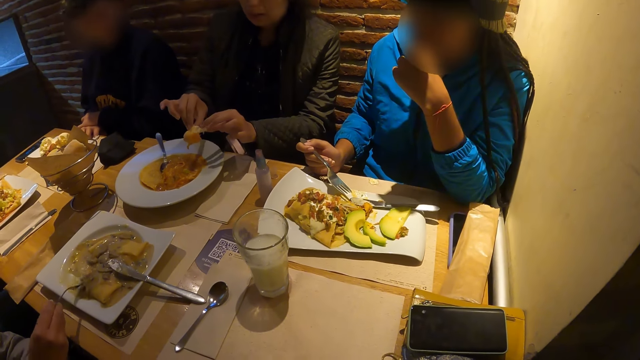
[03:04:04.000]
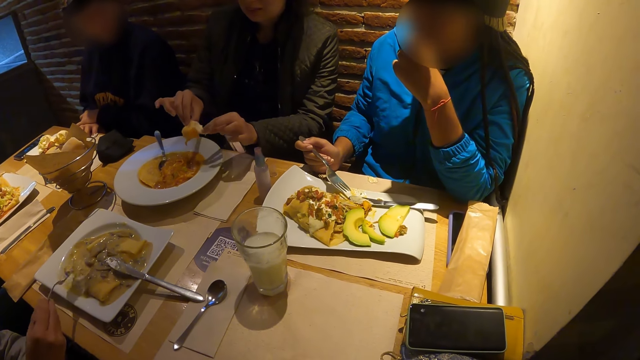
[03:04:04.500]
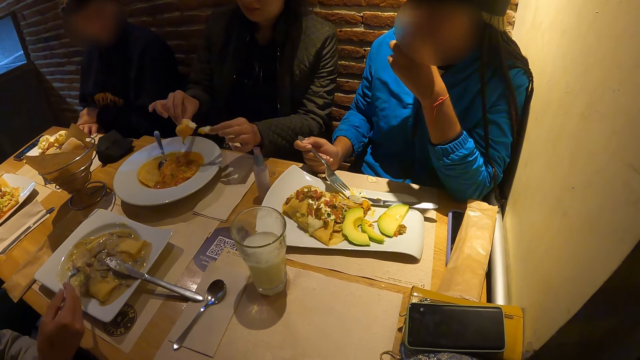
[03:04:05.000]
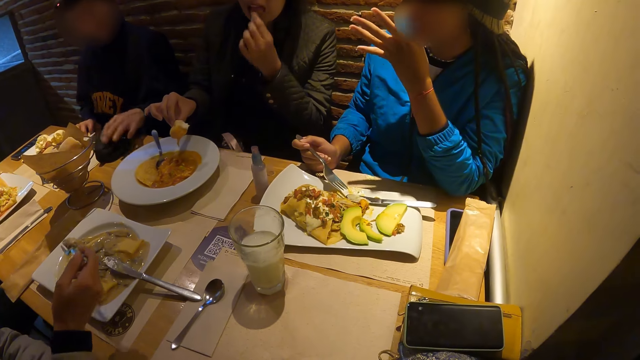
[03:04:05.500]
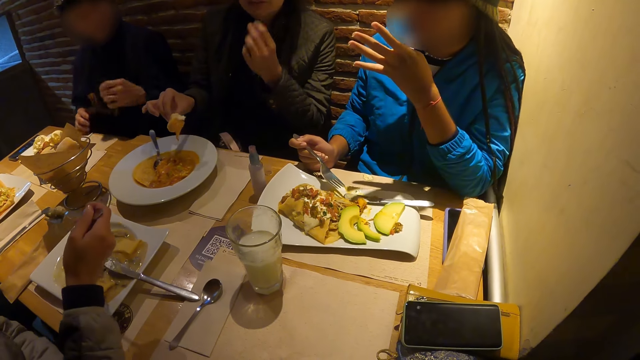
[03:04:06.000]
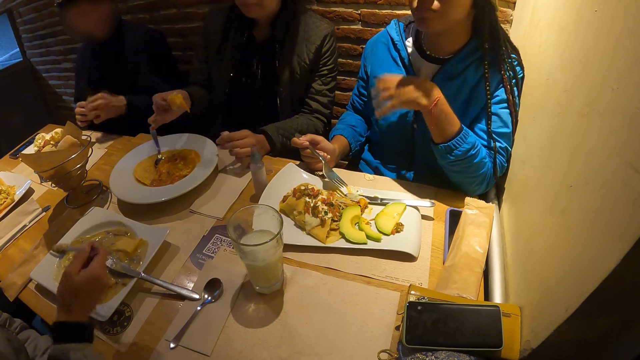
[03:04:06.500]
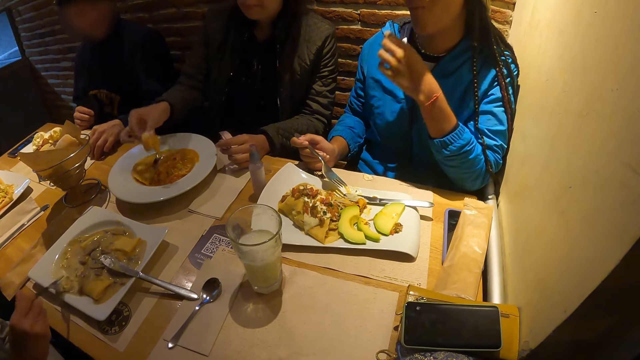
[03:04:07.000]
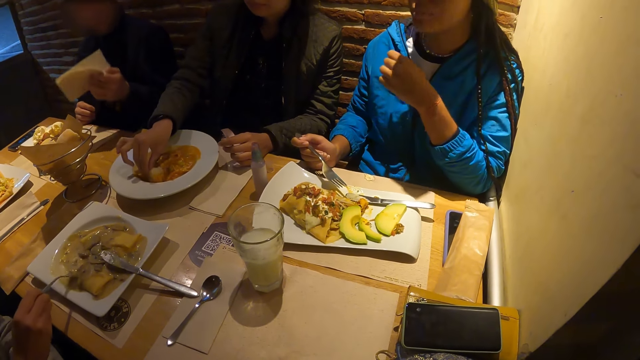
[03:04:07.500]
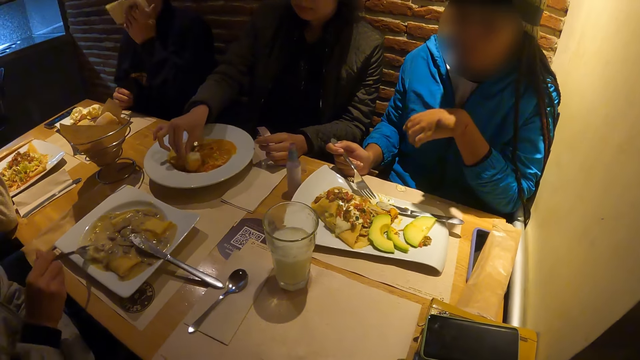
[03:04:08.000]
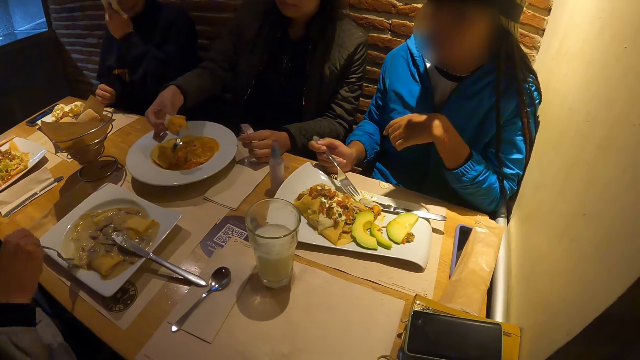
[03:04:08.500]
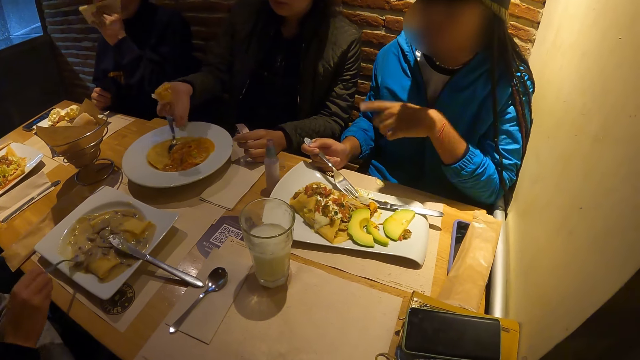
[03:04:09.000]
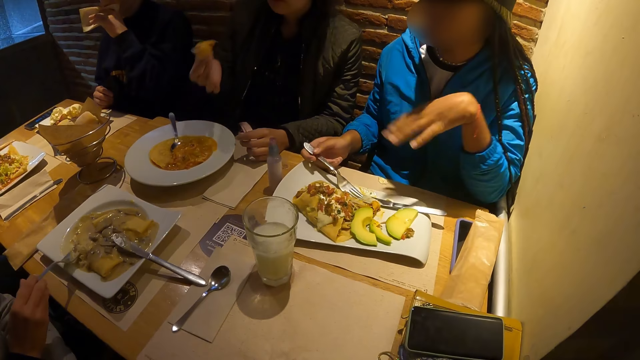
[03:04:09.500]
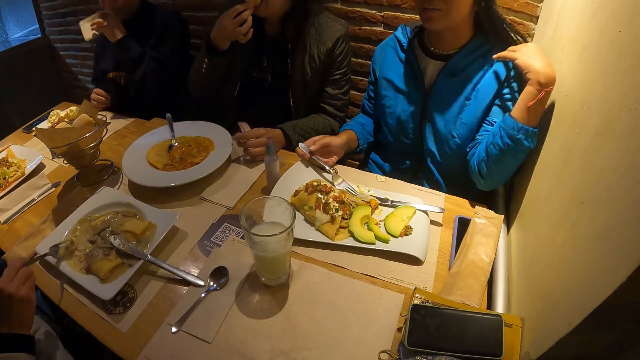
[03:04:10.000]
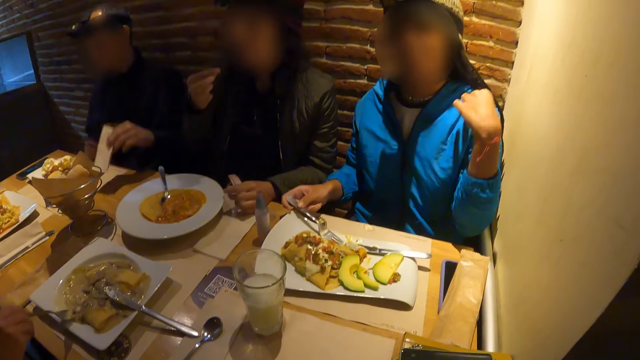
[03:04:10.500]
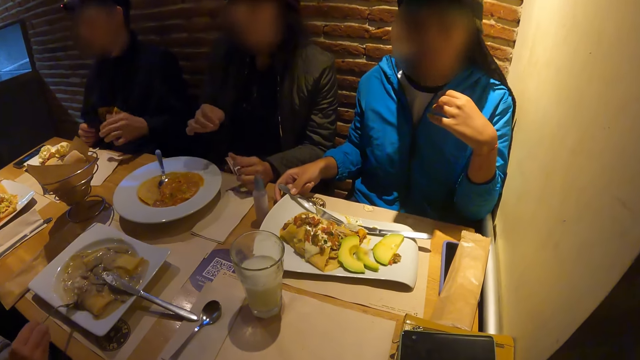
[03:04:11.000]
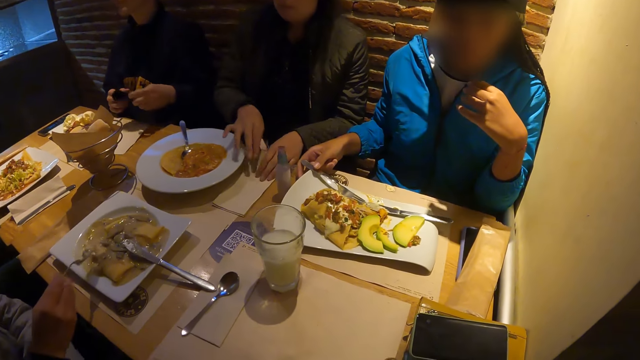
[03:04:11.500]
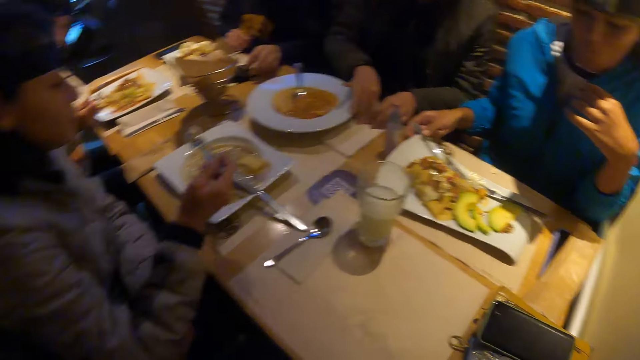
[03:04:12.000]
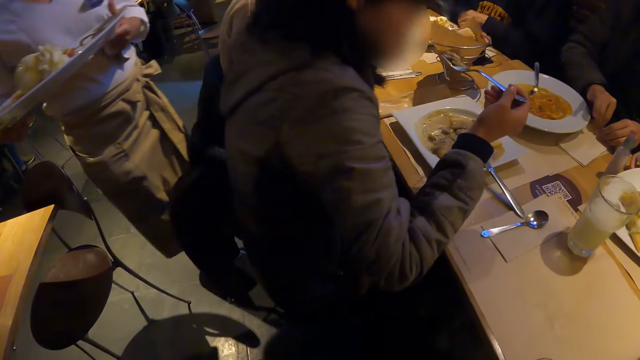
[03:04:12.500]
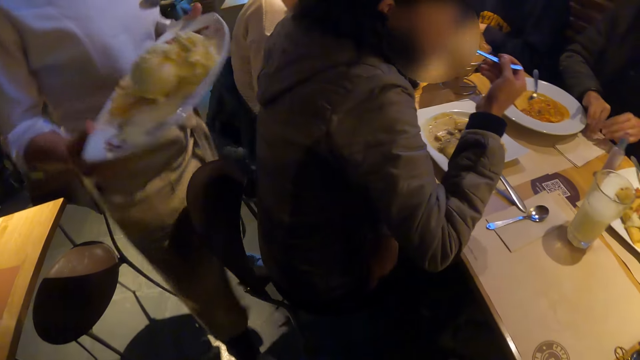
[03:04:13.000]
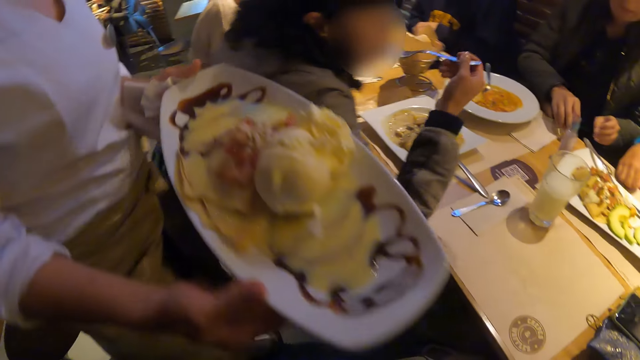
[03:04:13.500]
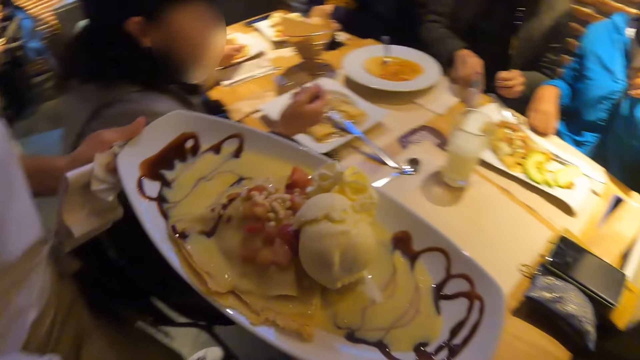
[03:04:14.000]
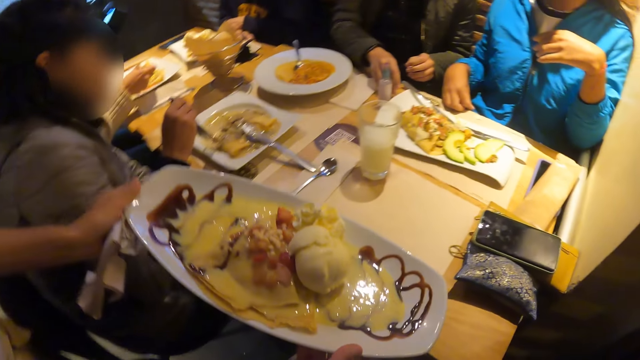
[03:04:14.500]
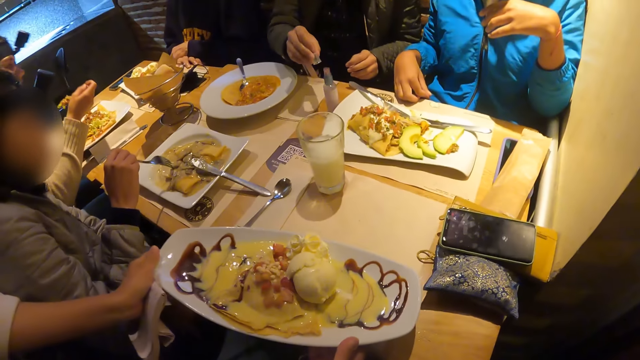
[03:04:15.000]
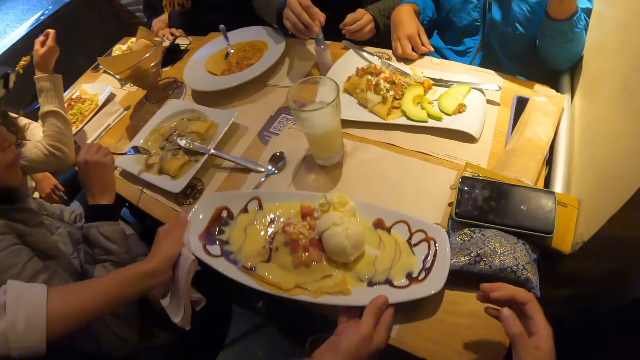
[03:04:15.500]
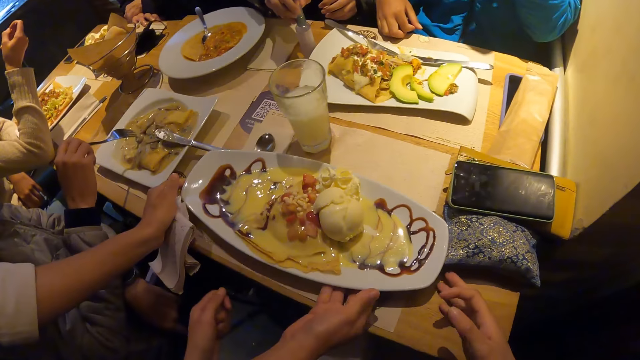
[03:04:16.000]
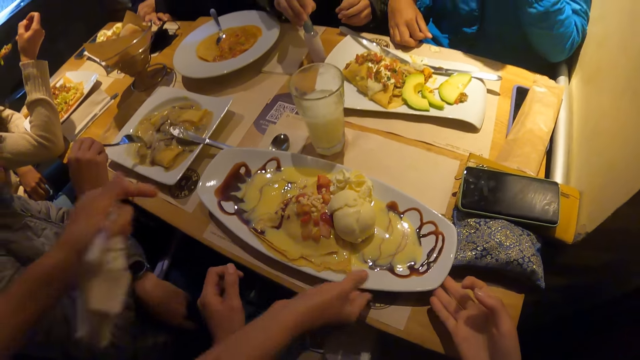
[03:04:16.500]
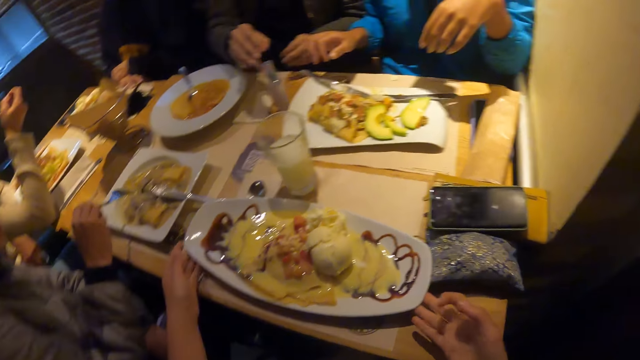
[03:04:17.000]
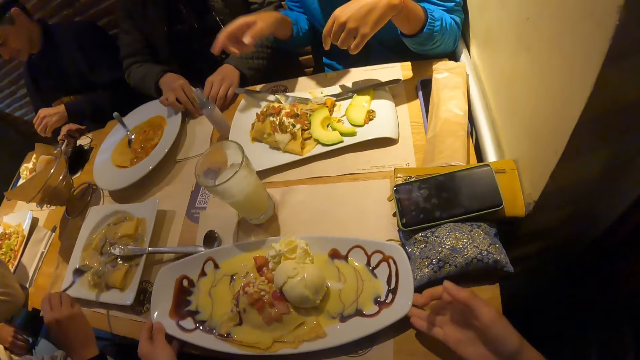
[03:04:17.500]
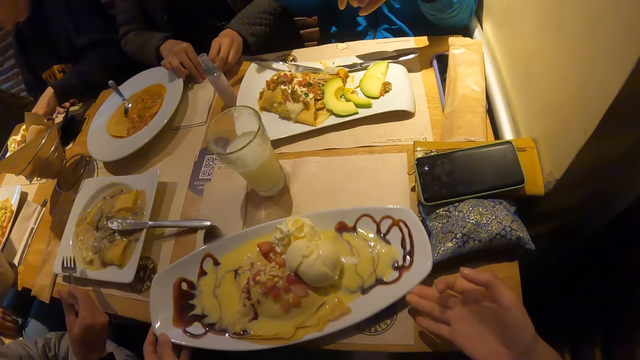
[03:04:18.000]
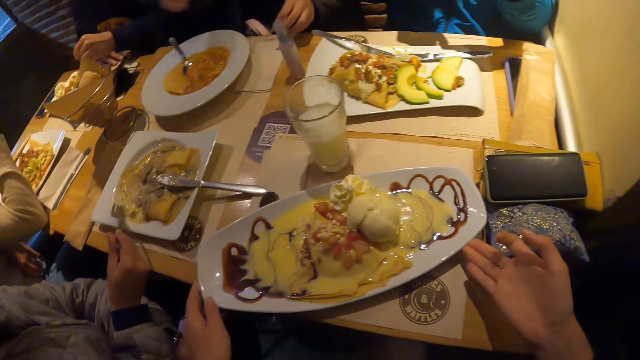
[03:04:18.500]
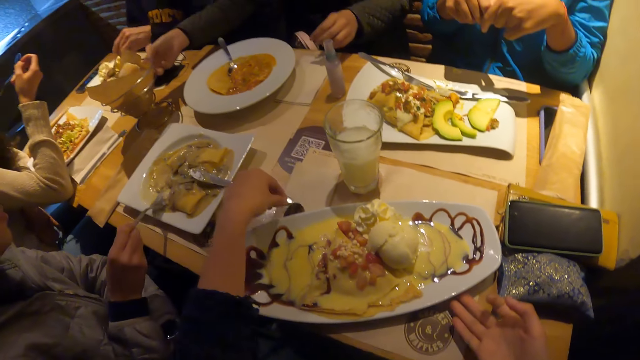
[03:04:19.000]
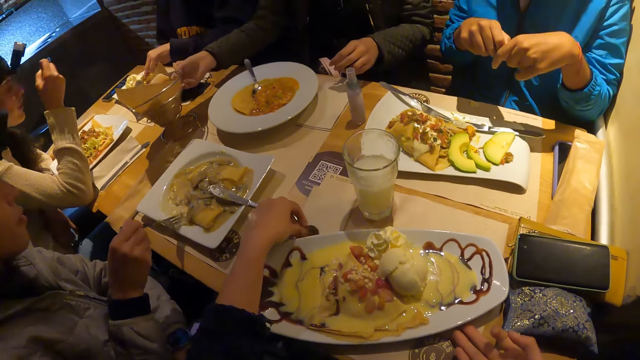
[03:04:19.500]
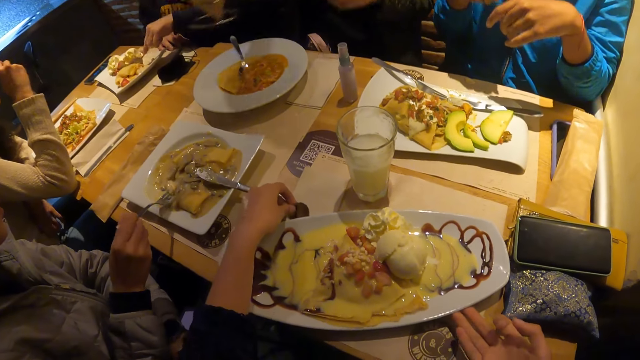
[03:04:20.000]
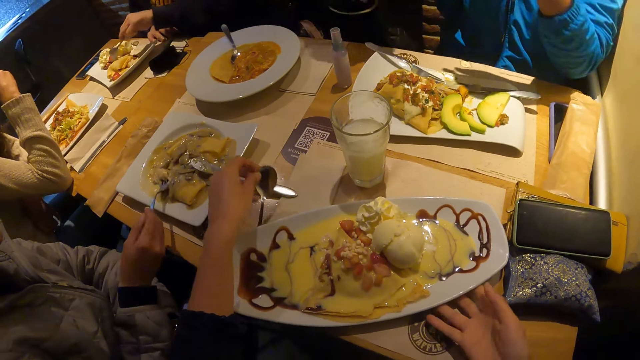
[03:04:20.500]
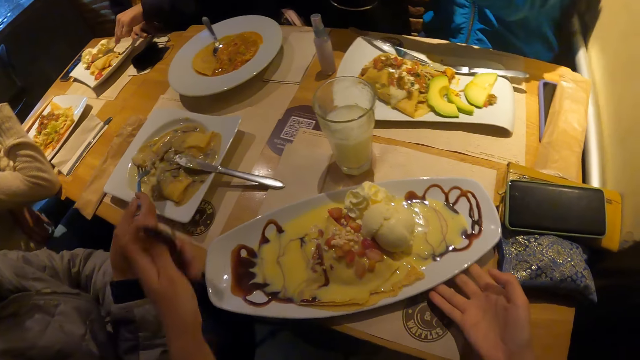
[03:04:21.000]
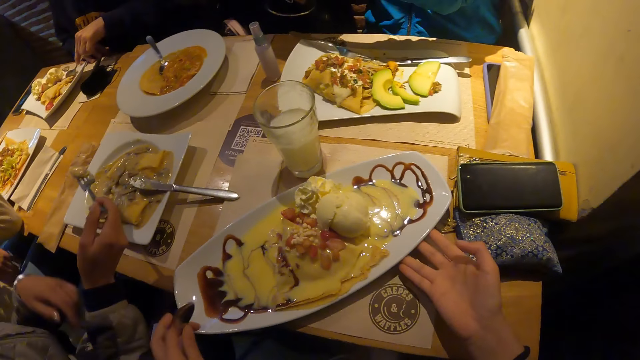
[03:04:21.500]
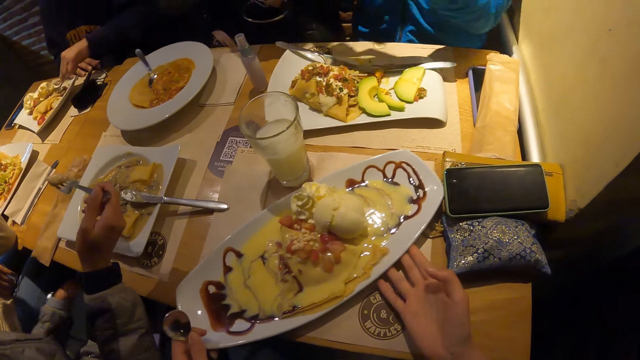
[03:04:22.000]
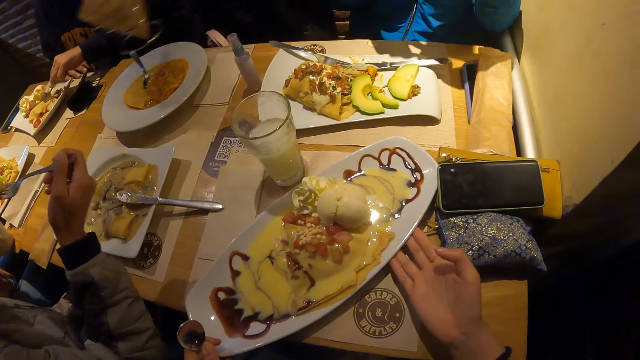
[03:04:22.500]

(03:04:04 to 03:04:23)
A man picks up a handkerchief from the table with his left hand. The man passes the handkerchief from his left hand to his right hand. The man picks up a tissue on the table with his left hand, wipes his mouth with the tissue in his right hand, and drops the tissue on the table with his left hand. A woman picks up the bottle cover from the table with her right hand. The woman closes the bottle of sanitizer on the table with the bottle cap in her right hand. A chef drops a plate of food on the food mat on the table with both hands. The camera wearer adjusts the plate of food on the food mat with both hands. The man eats from the plate of food with the spoon in his left hand. The camera wearer holds the plate of food. The woman picks up the bowl from the table with her right hand. The camera wearer picks up a spoon from the table with the left hand.
